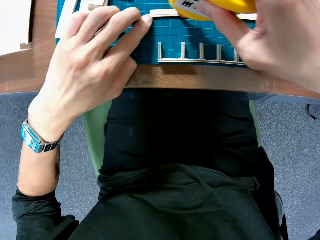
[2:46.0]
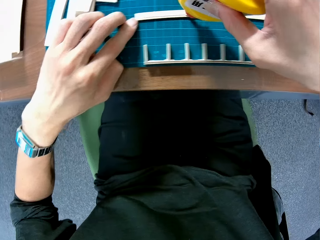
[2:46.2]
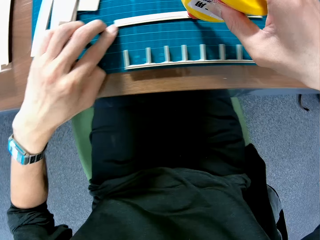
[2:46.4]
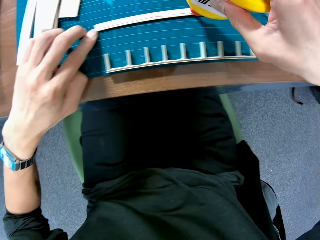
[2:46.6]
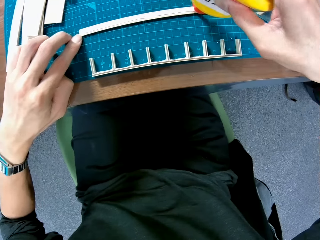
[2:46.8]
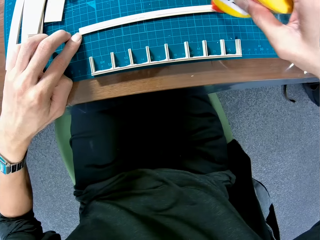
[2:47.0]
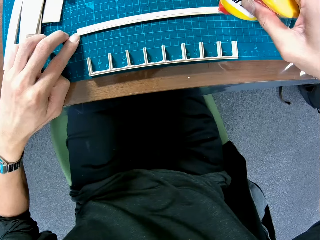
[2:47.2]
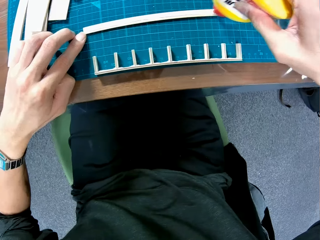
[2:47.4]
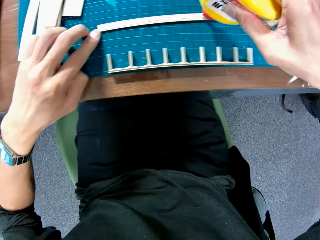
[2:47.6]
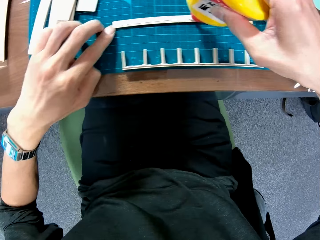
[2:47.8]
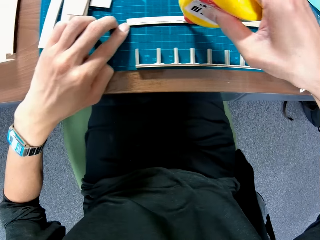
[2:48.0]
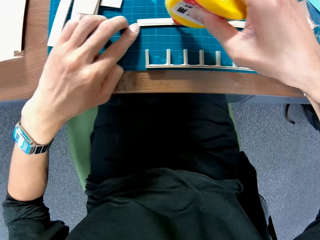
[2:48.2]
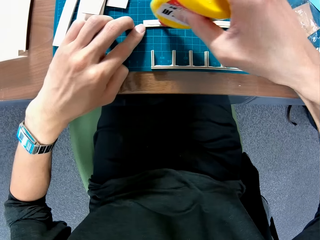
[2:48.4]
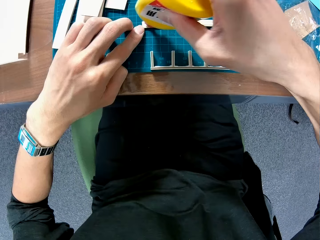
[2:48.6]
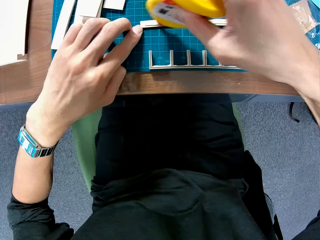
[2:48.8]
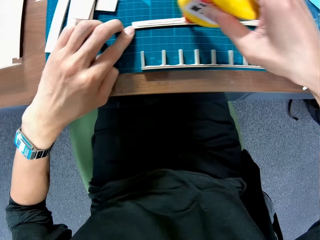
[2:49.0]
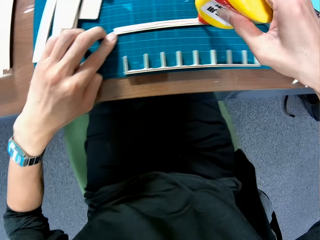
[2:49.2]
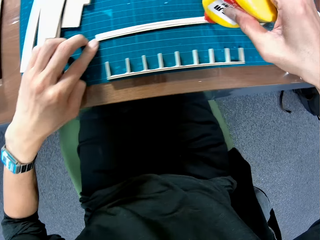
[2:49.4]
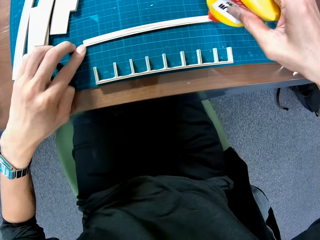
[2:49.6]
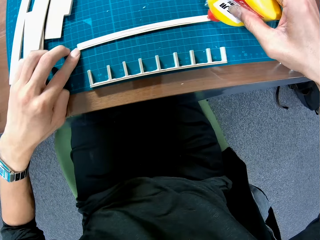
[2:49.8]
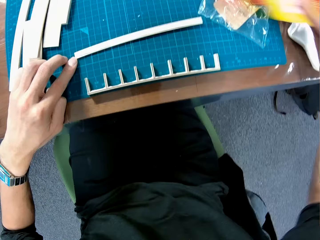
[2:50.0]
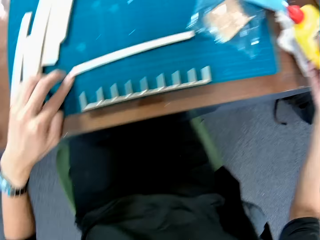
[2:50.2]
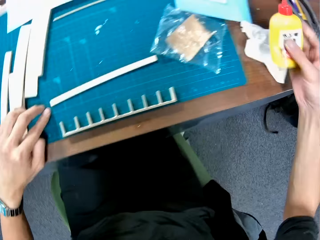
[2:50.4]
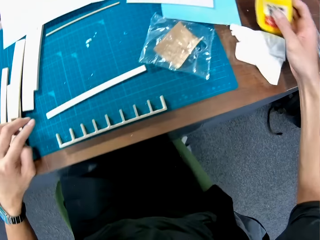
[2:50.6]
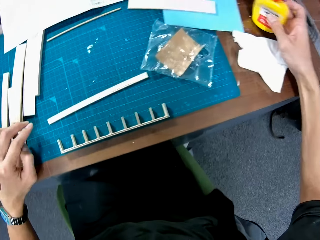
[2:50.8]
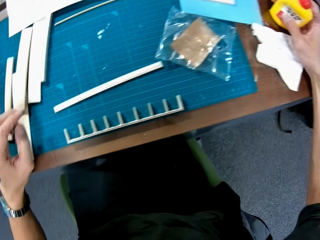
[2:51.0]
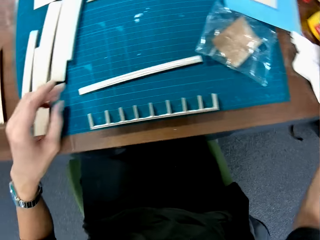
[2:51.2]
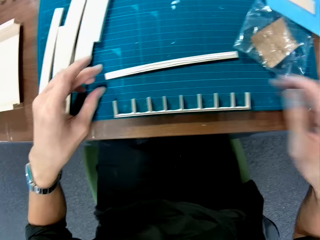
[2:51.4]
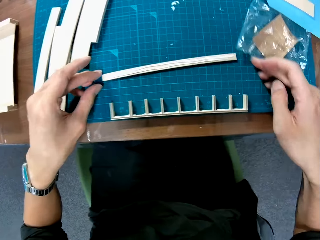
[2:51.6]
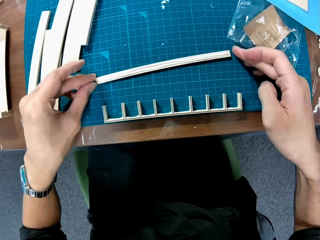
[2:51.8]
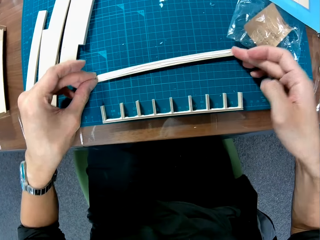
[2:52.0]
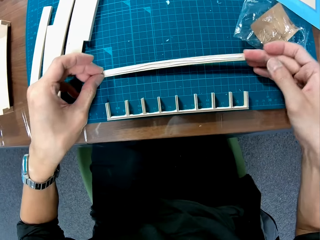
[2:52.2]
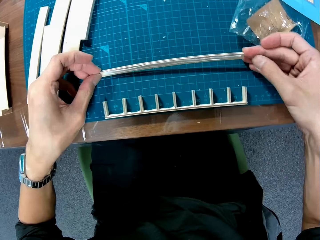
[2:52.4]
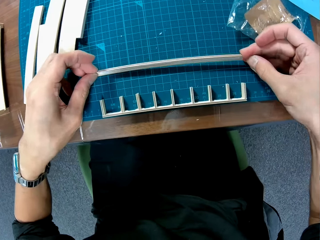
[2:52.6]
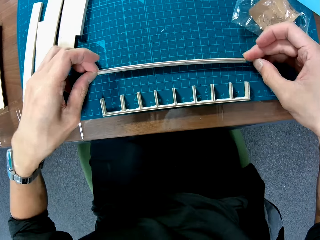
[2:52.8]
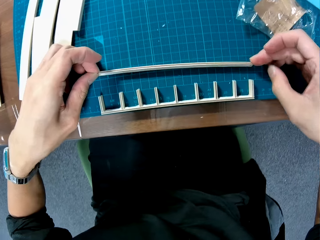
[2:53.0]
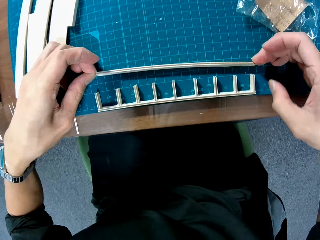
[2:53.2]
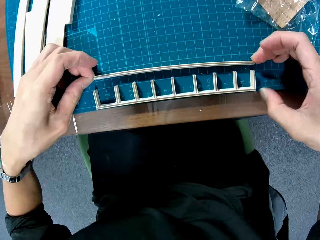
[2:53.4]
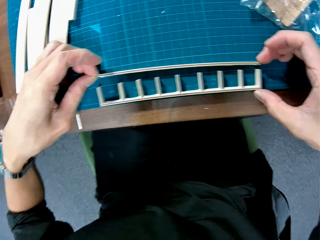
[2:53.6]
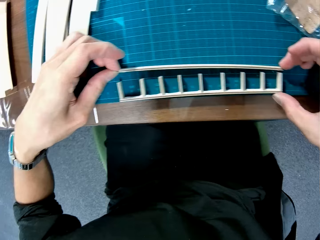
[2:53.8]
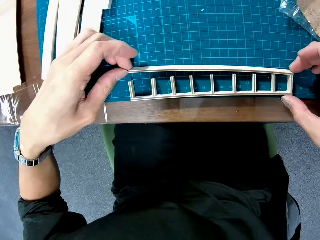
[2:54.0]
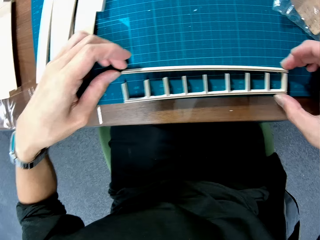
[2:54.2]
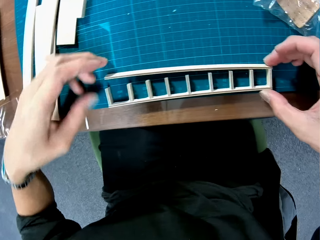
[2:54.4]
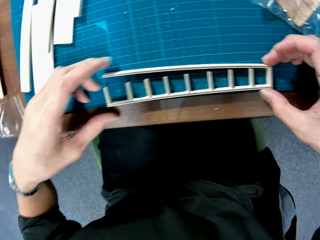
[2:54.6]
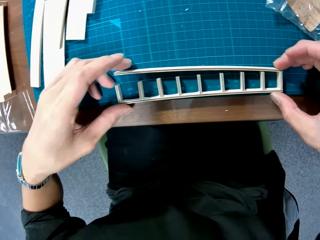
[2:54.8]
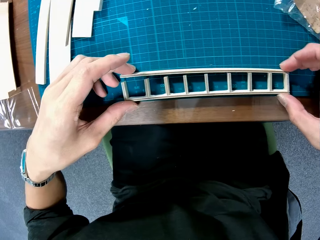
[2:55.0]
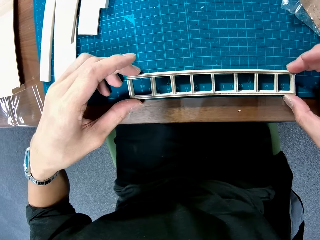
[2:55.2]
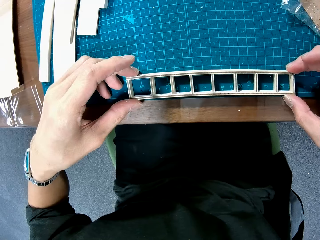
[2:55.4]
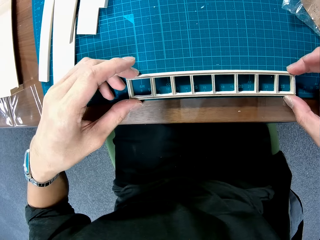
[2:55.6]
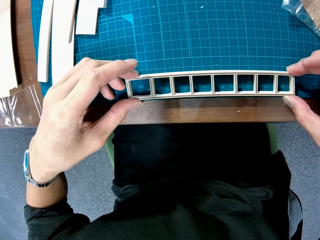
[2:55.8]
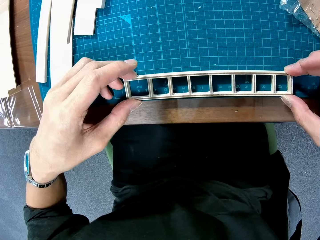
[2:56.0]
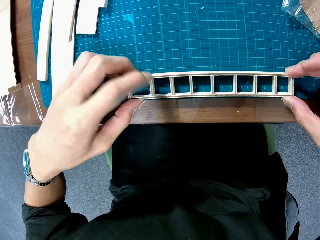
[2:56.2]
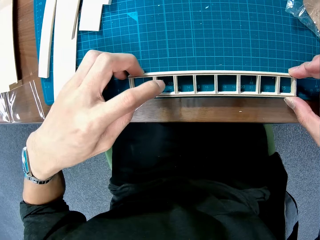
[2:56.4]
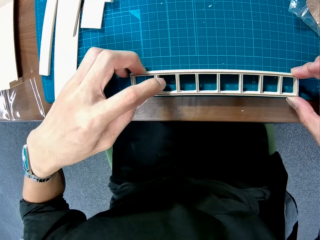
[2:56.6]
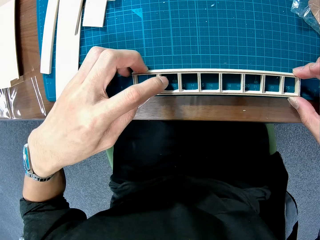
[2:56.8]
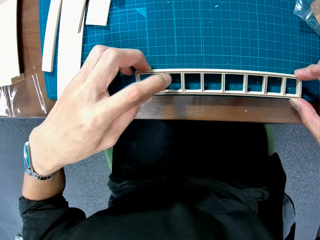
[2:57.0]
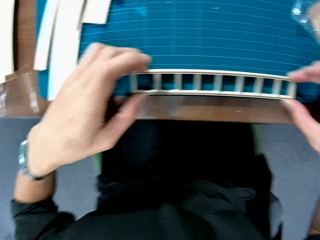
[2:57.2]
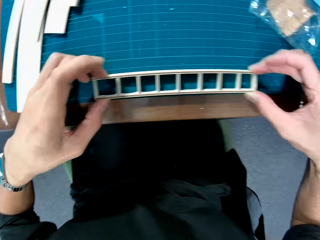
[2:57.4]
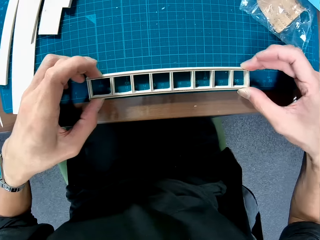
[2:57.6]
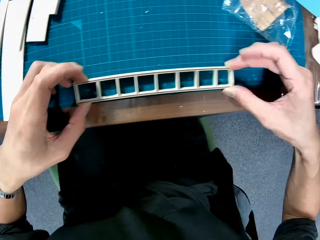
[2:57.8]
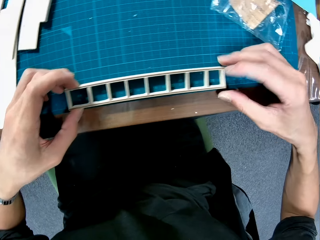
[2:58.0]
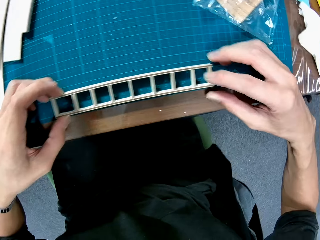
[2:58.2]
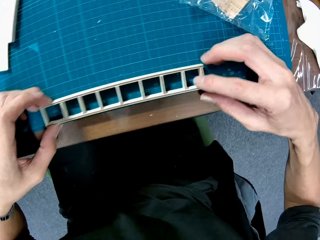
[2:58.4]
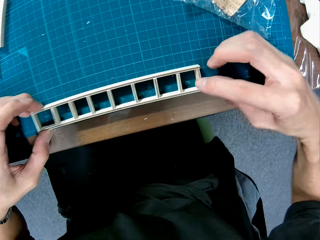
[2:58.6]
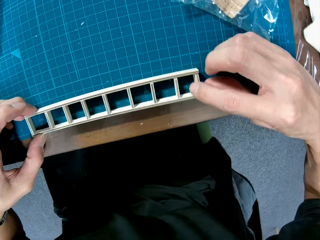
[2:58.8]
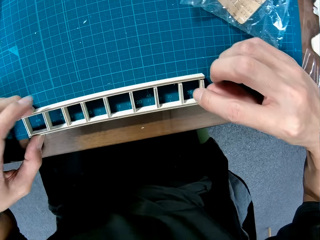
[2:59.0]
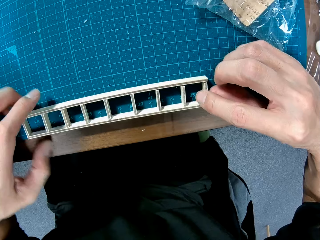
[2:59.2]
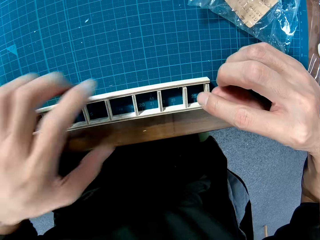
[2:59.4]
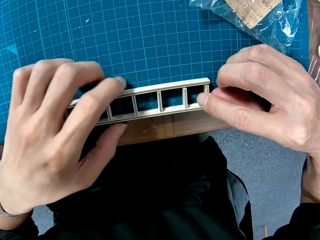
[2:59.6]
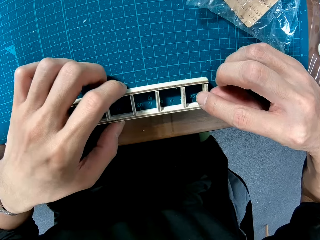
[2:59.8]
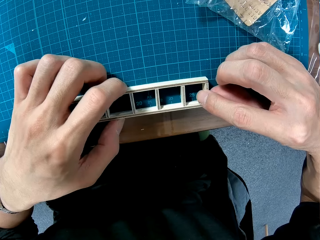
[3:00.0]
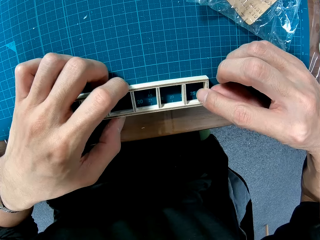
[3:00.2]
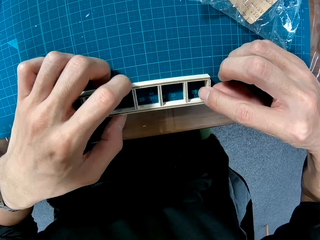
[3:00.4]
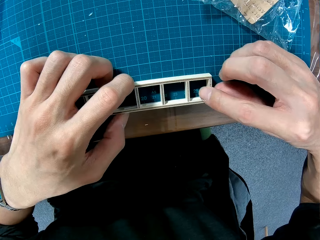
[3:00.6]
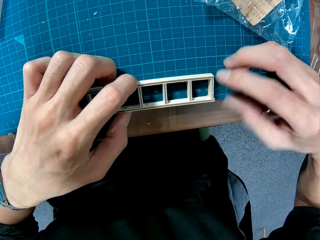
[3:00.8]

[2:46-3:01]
The camera wearer drops the bottle of glue on the table. He moves the nylon on the table with his hand. He assembles the piece of wood on the table.

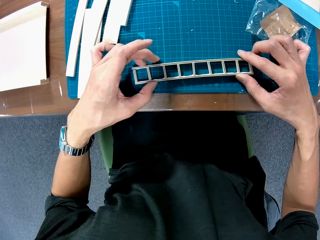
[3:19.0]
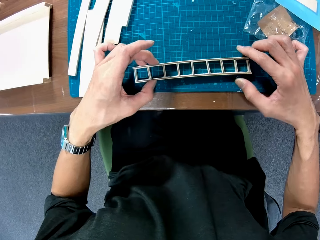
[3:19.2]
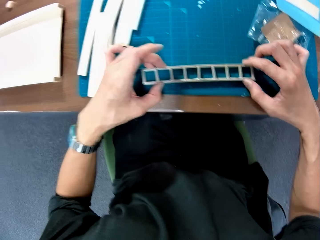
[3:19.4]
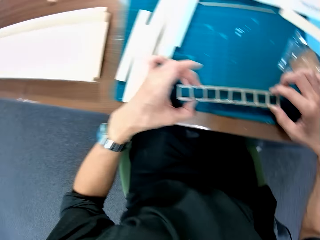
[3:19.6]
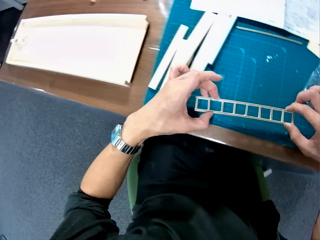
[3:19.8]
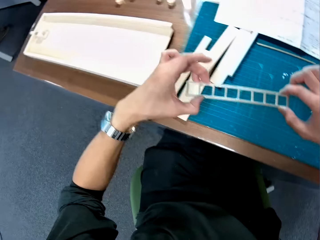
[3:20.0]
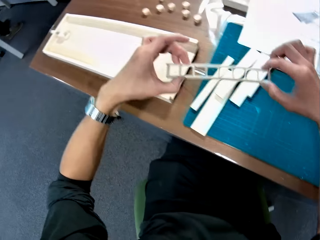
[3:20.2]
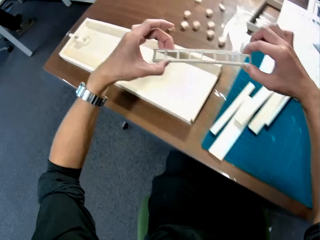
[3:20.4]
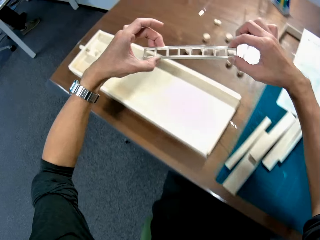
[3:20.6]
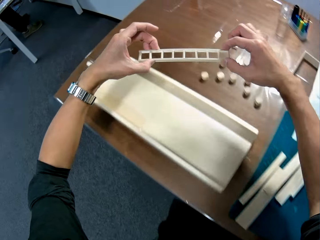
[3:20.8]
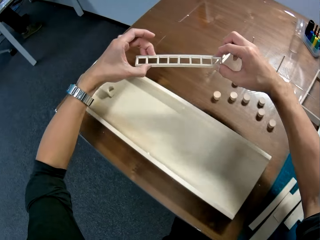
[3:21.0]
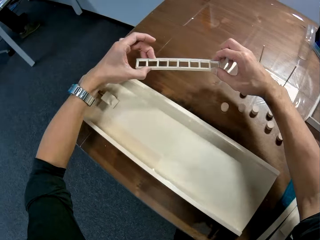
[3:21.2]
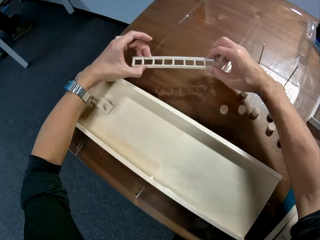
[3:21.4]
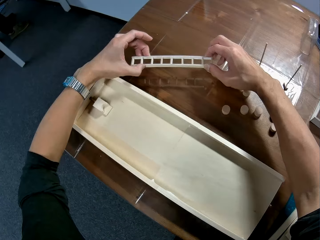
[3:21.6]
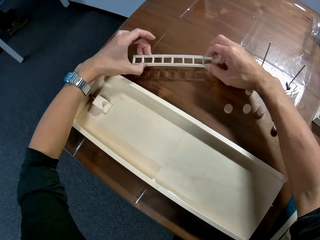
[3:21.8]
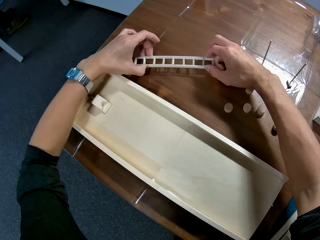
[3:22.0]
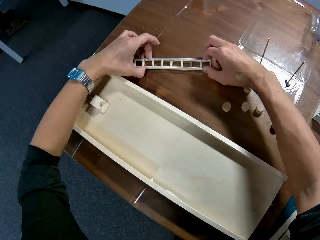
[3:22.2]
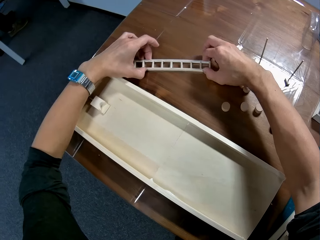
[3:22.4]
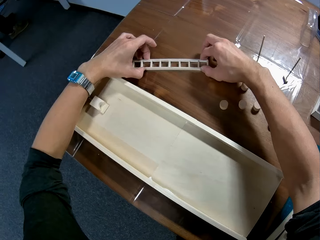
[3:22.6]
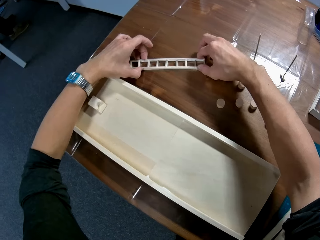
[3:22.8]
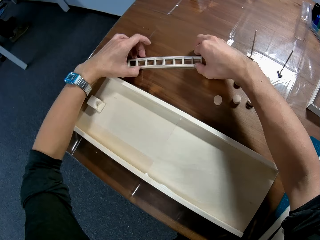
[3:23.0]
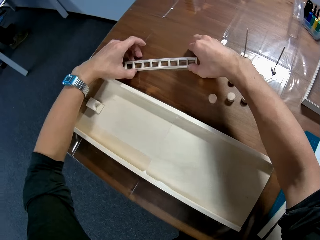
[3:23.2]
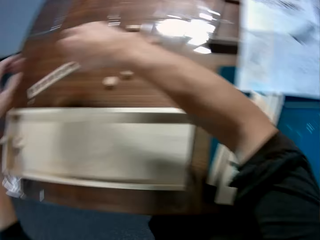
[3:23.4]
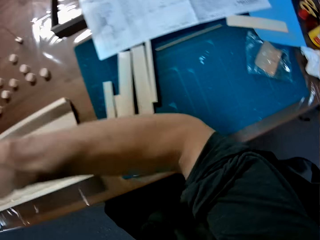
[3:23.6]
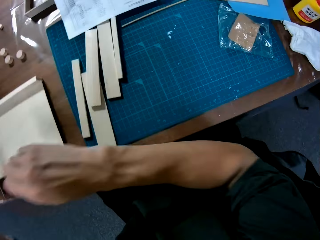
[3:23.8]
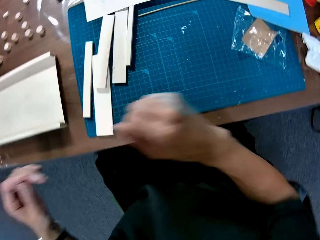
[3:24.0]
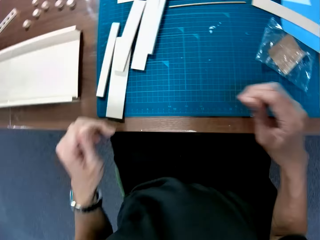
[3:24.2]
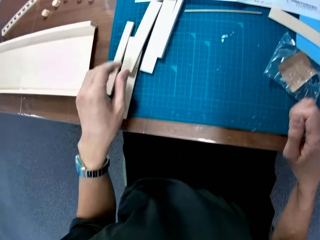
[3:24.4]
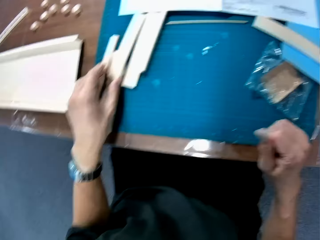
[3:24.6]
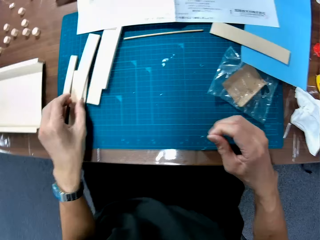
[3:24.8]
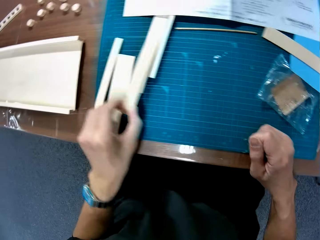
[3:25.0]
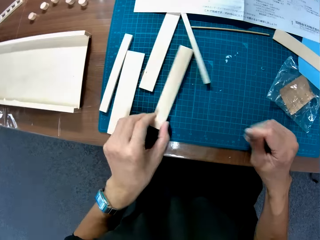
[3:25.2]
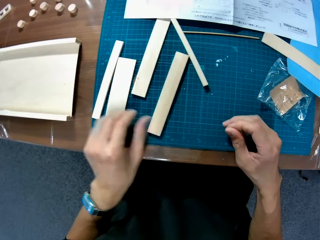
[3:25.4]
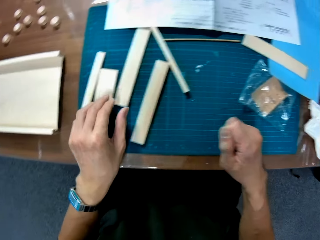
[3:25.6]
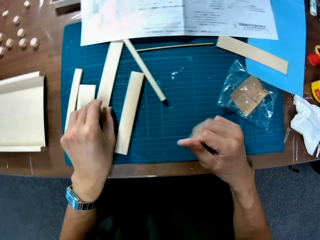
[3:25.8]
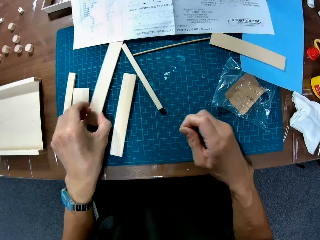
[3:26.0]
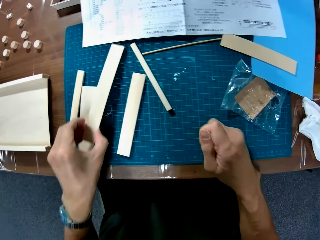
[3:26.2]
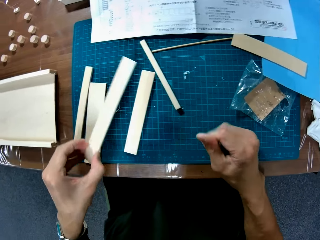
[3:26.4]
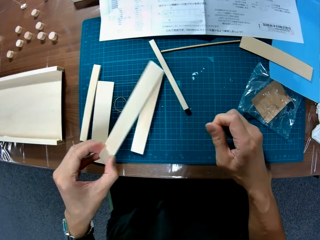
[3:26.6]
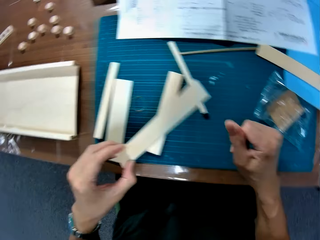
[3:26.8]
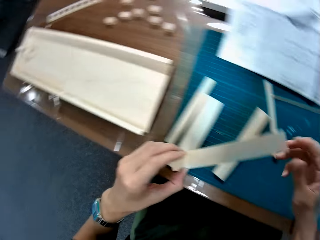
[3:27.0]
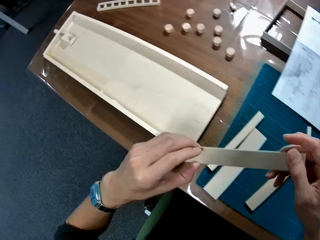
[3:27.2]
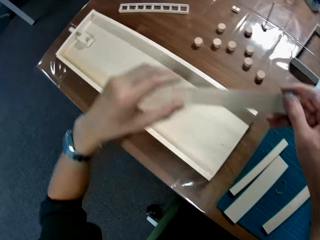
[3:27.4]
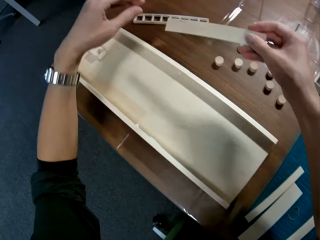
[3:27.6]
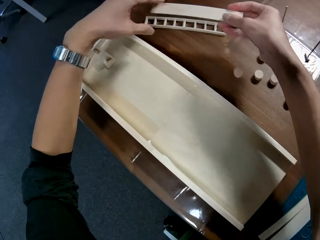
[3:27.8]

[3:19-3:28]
The camera wearer moves the woodwork or woodcraft to a side of the table. He puts the woodcraft on the table. He moves a piece of wood on the table with his hand. He picks up the piece of wood.
